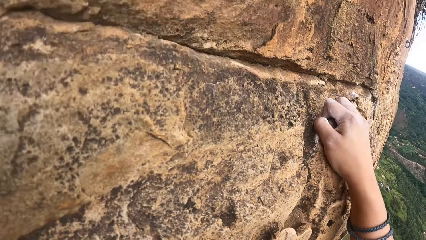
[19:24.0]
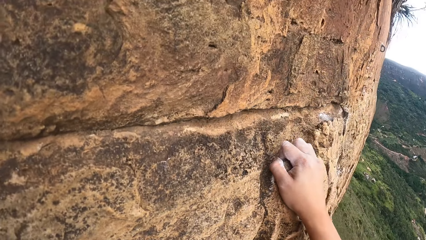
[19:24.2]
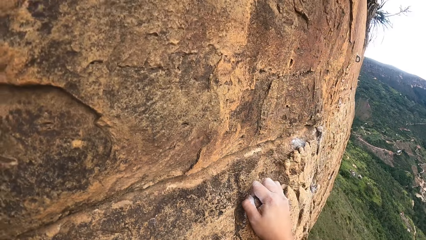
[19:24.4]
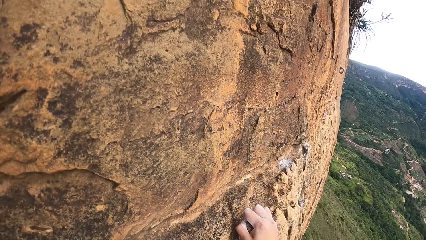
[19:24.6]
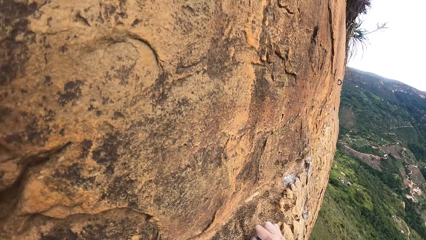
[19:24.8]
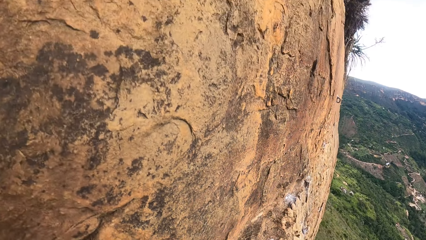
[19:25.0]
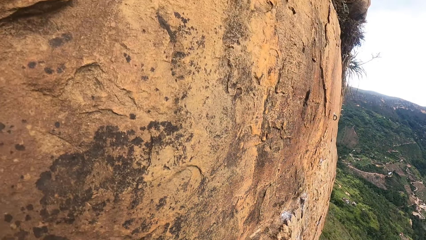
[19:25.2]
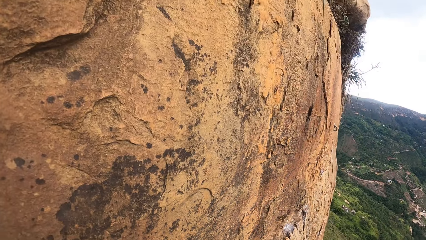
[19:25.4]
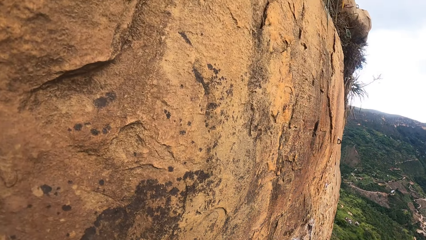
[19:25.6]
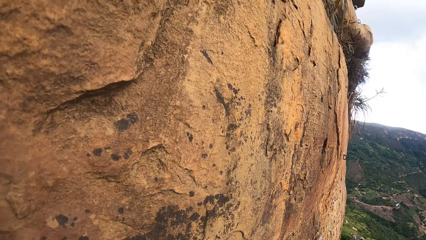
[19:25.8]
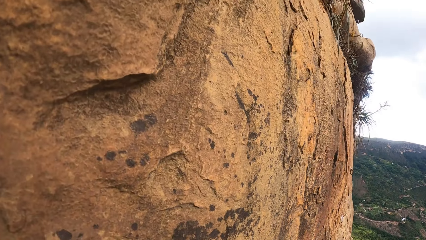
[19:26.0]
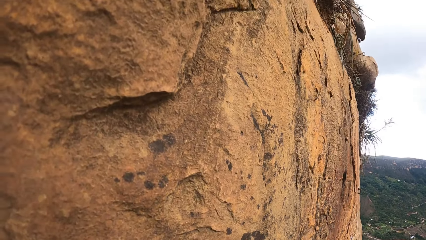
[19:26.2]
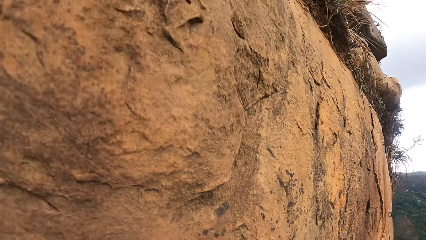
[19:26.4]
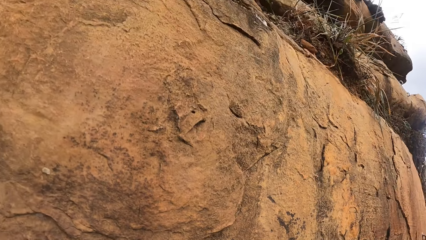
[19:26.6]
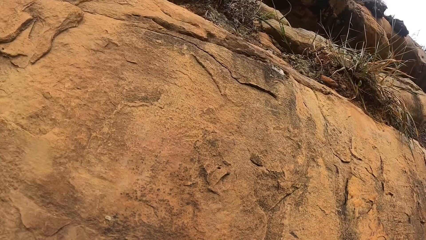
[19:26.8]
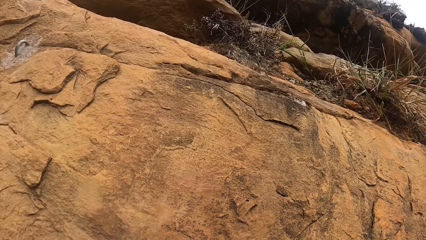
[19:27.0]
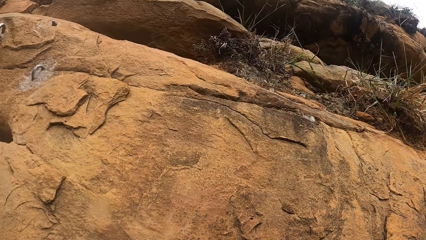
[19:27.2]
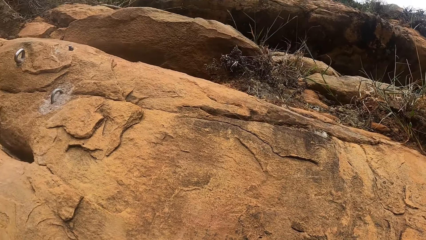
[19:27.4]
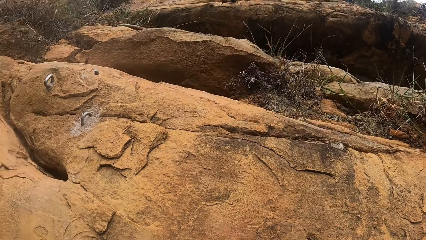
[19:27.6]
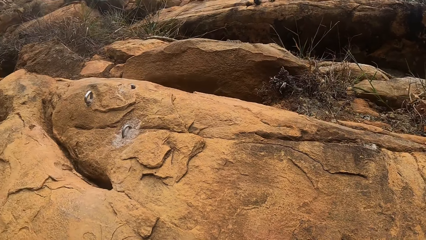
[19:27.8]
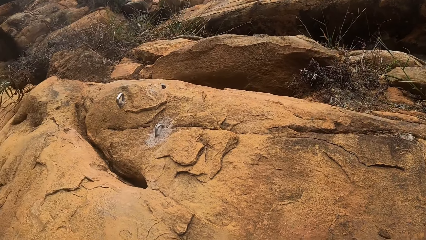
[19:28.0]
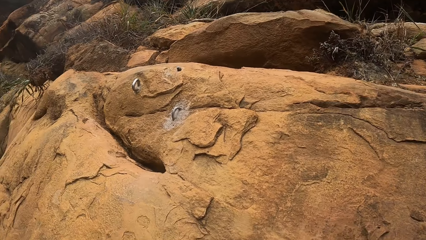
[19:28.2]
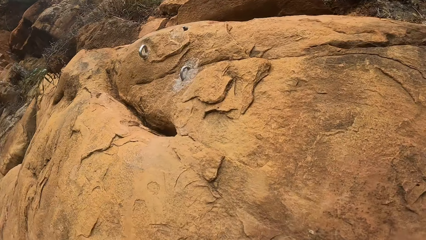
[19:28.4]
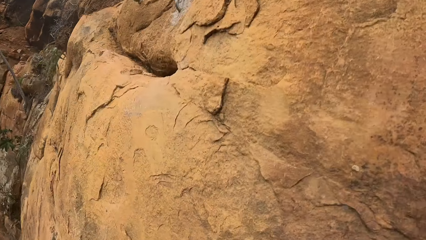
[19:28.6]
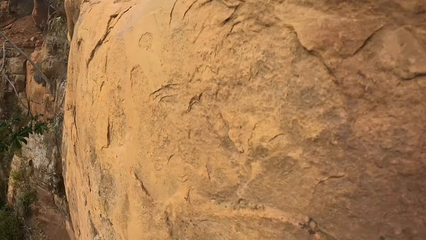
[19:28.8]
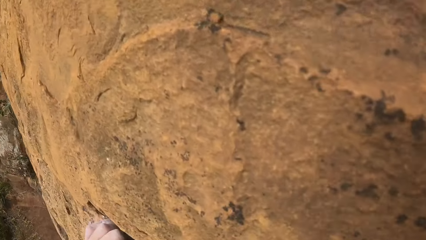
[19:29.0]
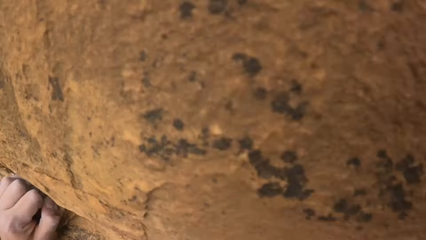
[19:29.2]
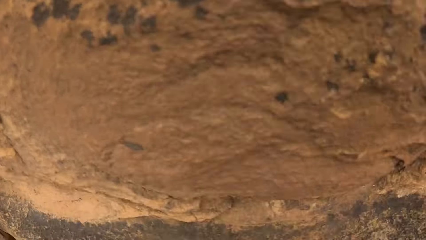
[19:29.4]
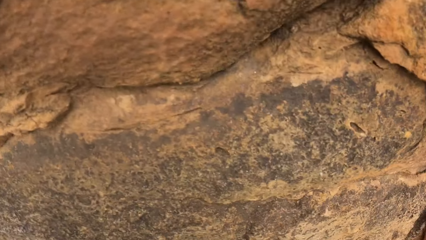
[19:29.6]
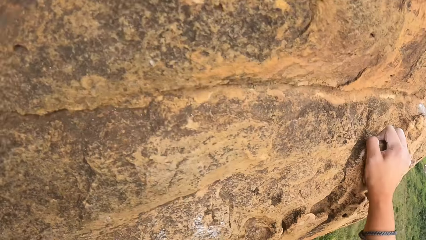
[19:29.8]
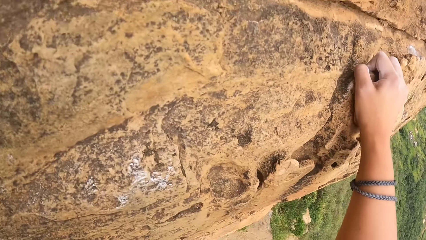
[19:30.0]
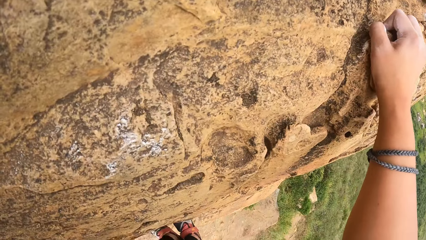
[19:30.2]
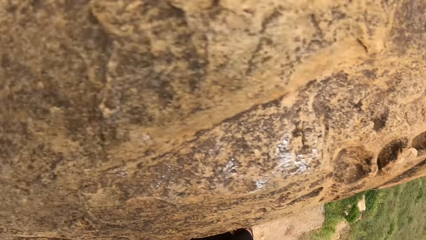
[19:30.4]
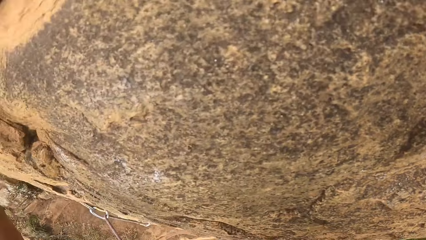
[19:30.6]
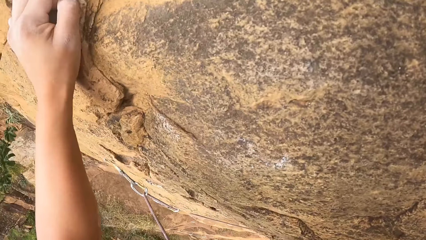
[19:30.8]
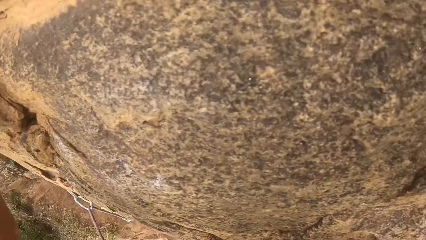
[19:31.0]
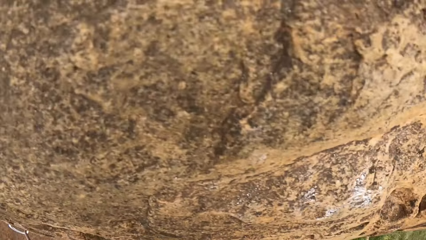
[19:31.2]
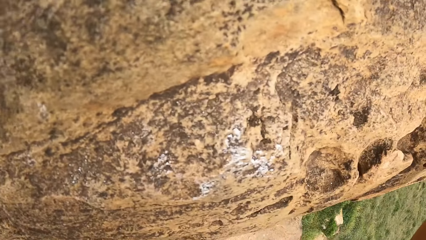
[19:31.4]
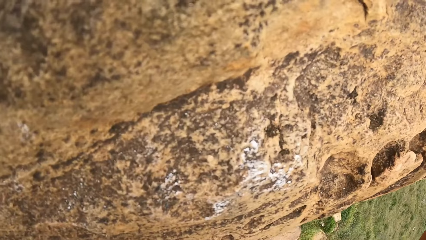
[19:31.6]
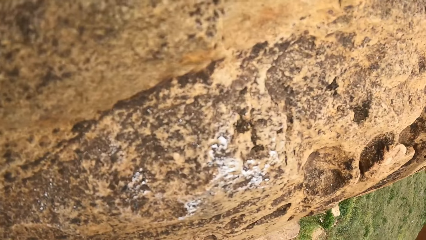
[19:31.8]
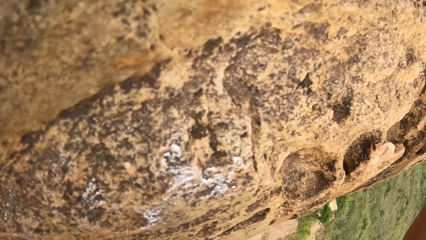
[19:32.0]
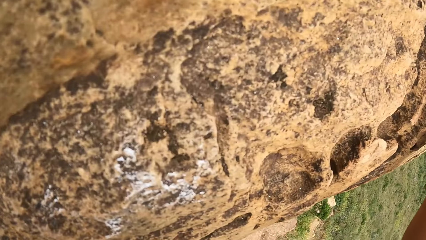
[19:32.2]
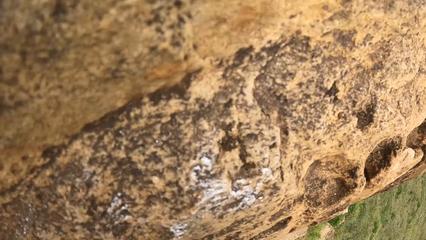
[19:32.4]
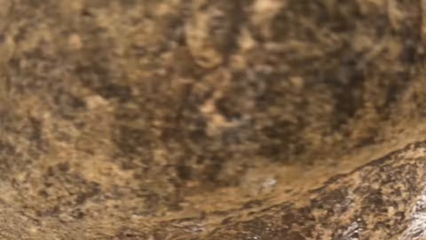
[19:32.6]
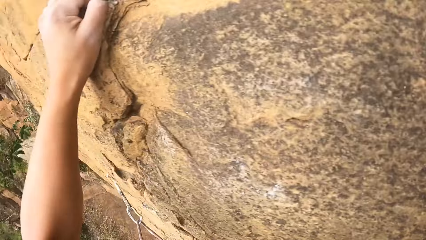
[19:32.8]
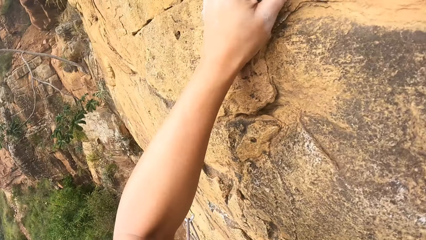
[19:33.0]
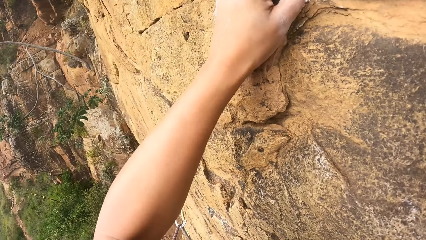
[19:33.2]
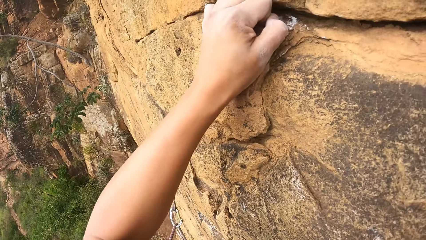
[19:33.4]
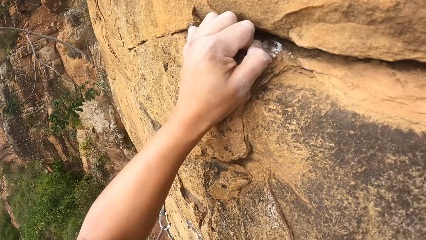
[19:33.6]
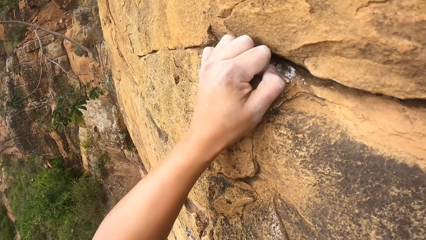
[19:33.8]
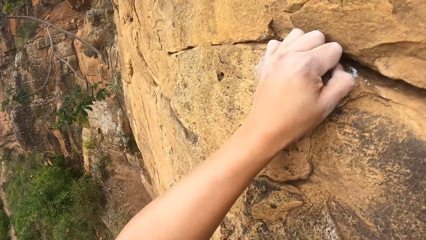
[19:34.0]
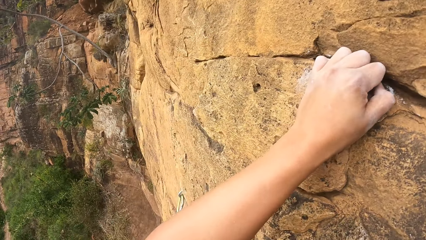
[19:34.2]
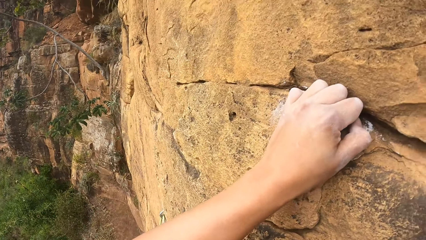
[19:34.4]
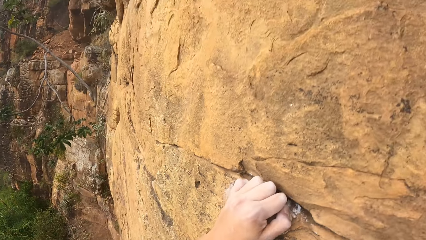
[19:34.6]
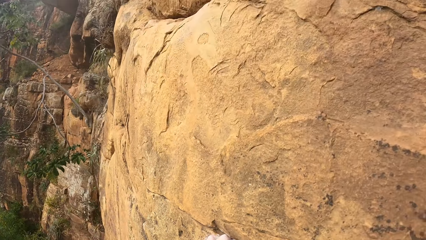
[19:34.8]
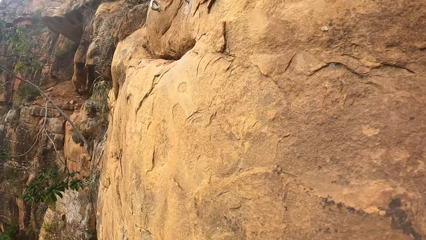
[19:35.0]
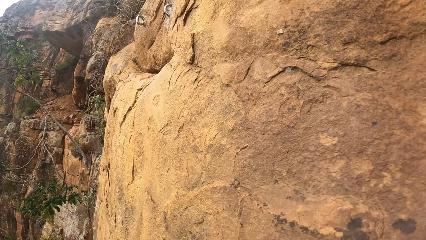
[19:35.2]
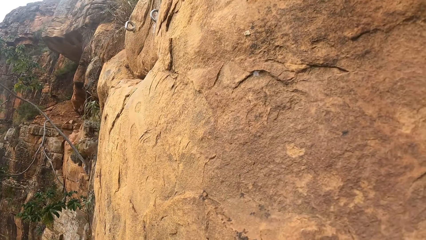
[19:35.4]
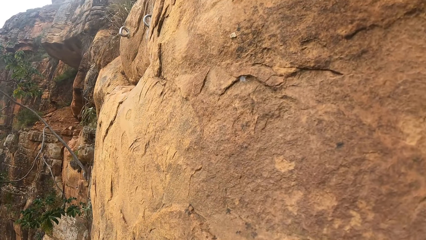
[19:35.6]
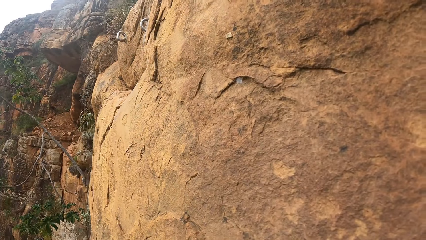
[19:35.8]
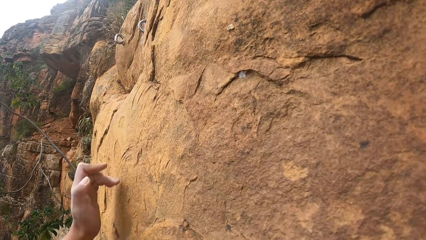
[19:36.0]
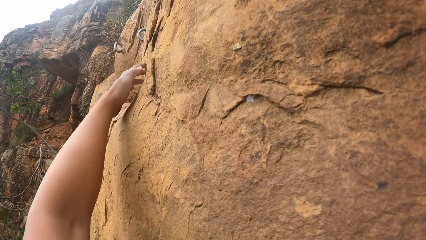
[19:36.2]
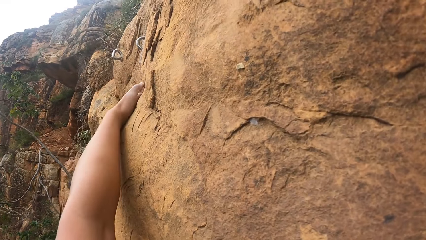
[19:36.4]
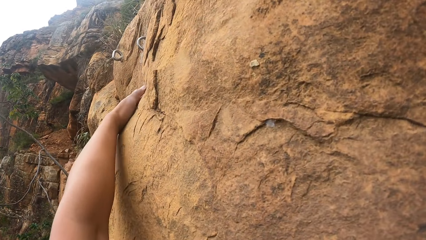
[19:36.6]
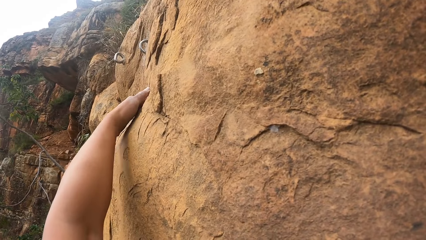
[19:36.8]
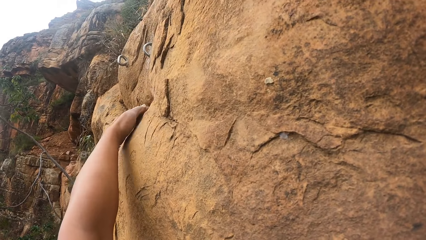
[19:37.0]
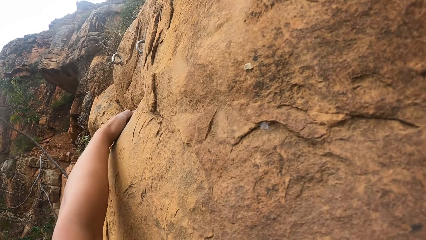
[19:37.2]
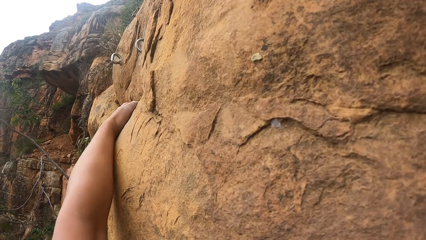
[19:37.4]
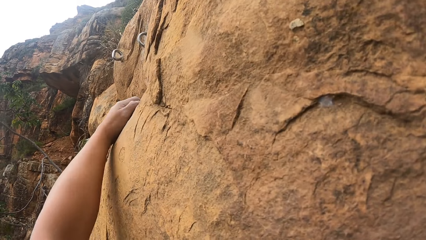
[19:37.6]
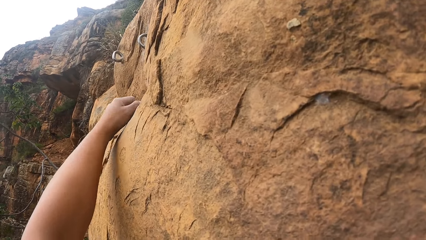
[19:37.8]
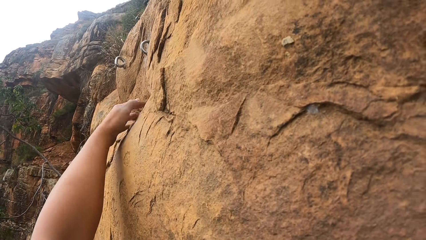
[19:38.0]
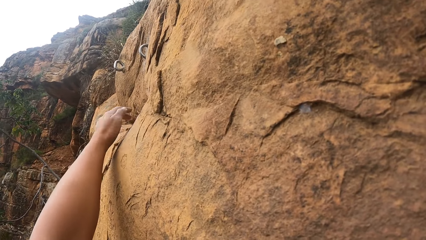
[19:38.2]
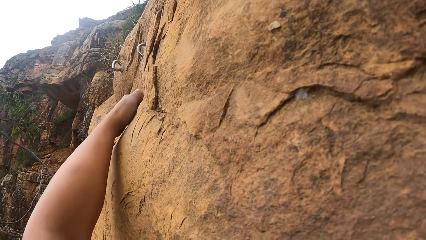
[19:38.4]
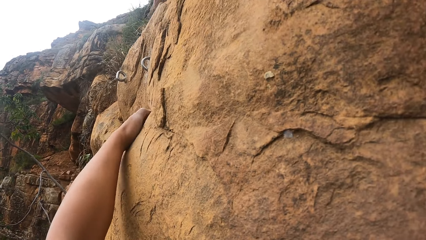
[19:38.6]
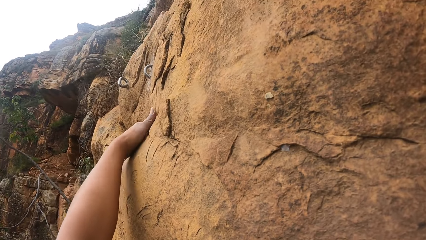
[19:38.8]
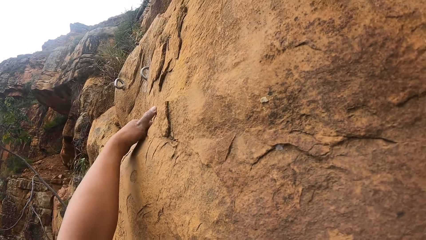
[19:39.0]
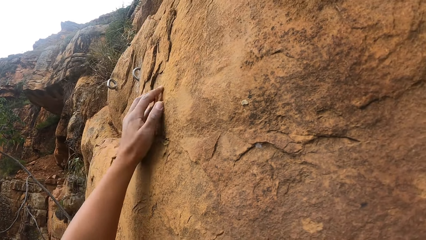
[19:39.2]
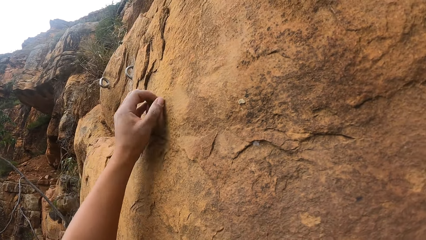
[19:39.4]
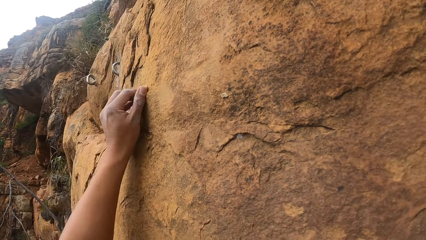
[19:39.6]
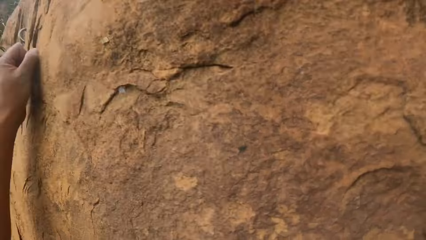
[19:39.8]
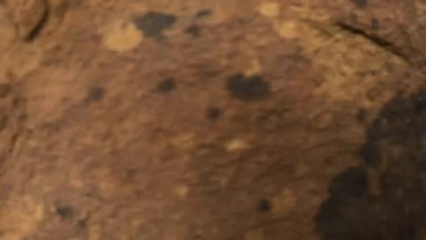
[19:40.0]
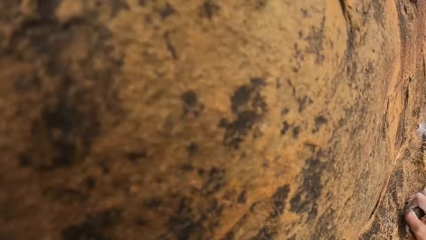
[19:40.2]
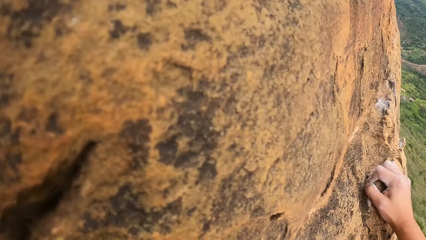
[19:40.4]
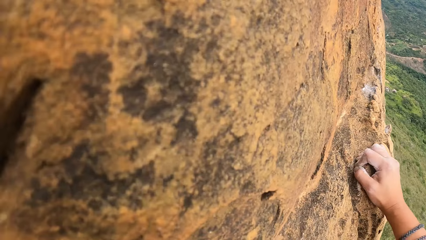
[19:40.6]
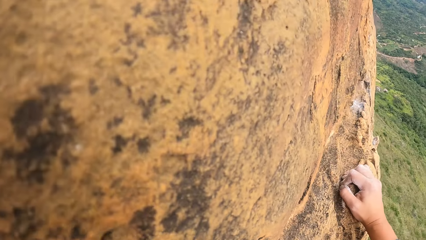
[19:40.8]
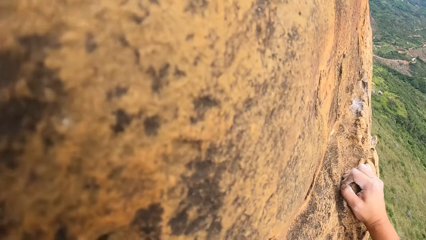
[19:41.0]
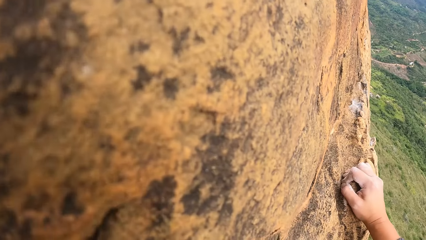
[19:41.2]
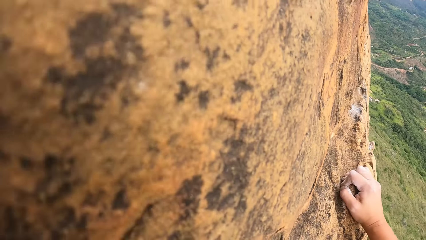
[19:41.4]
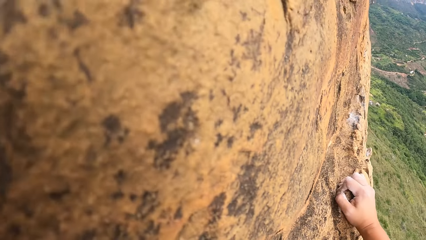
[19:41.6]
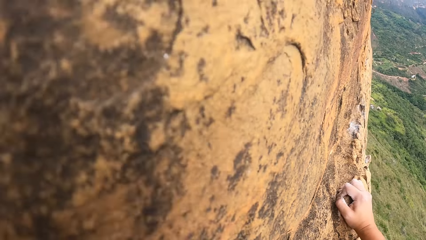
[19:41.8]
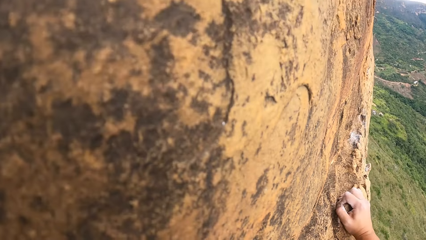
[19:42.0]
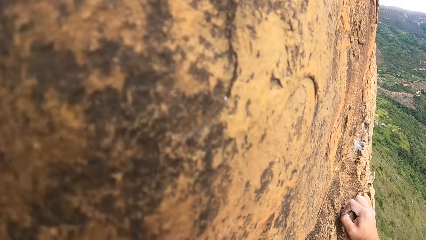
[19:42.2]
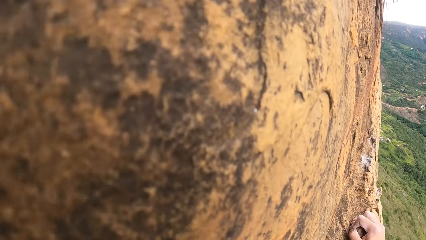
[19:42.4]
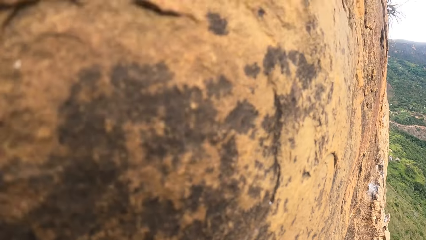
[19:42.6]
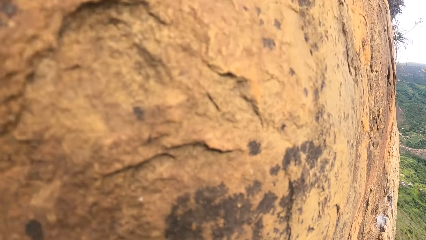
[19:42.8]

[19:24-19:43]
The camera wearer touches the rock with the left hand. They adjust their hand on the rock mountain. They look around the compound.
